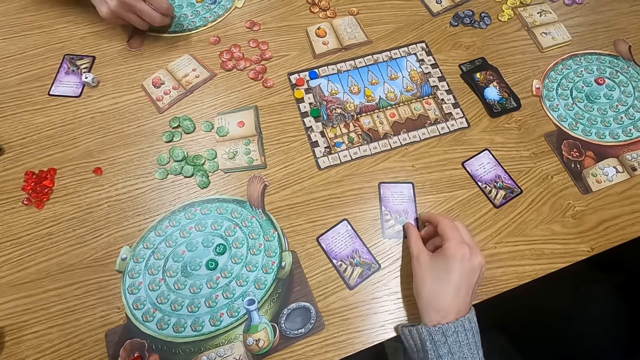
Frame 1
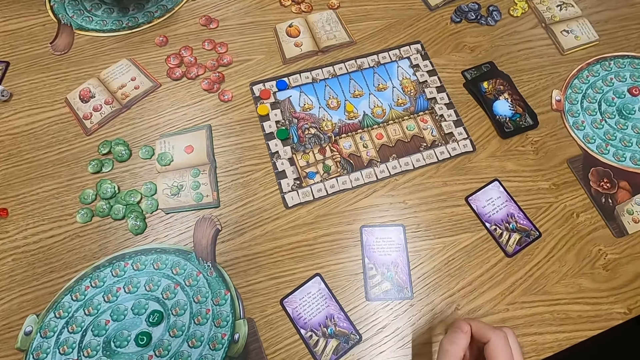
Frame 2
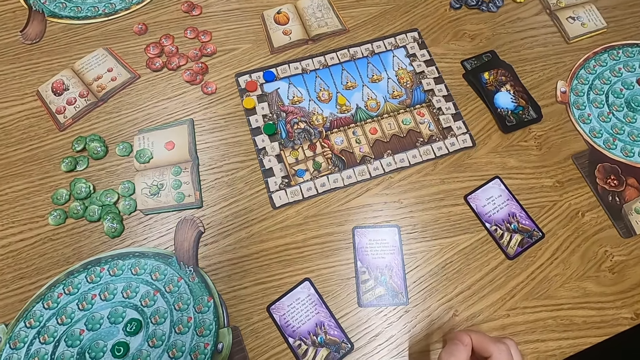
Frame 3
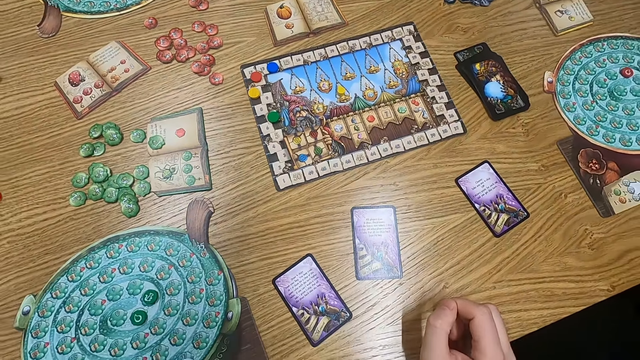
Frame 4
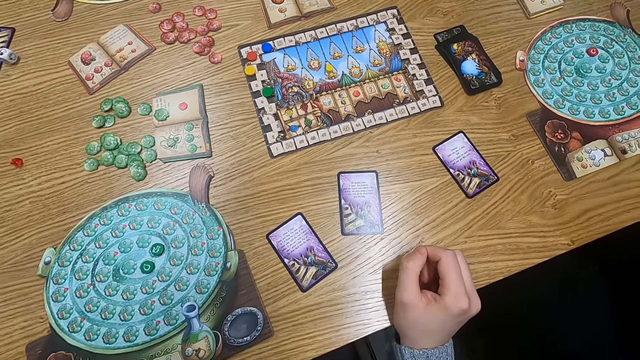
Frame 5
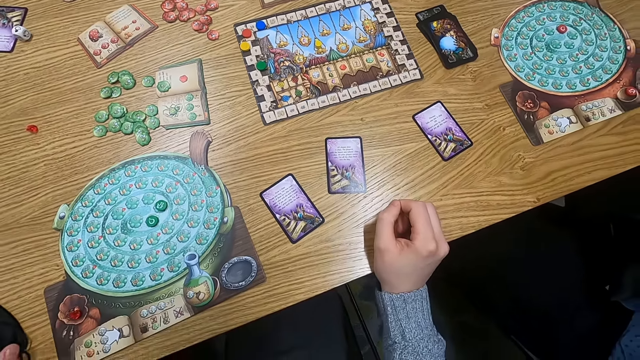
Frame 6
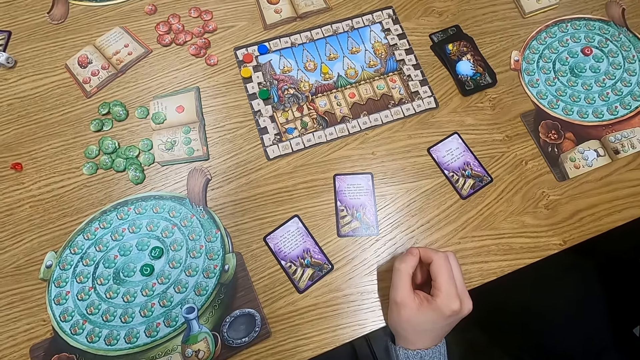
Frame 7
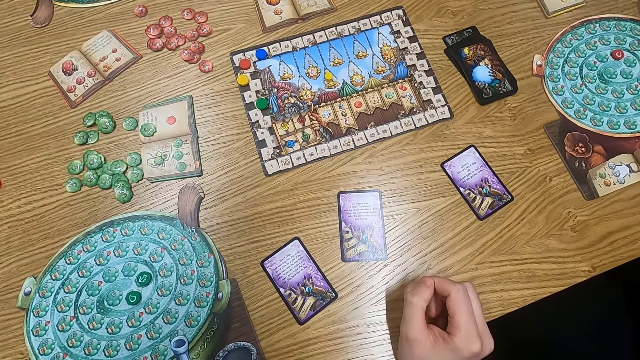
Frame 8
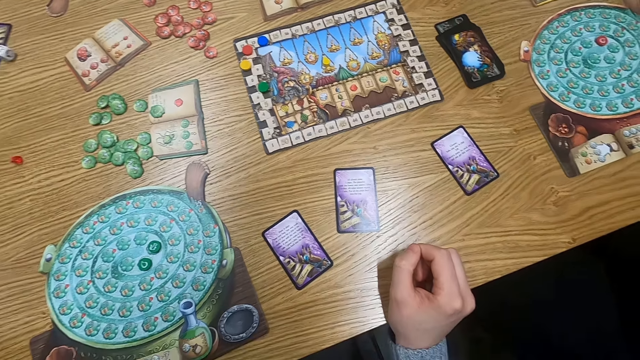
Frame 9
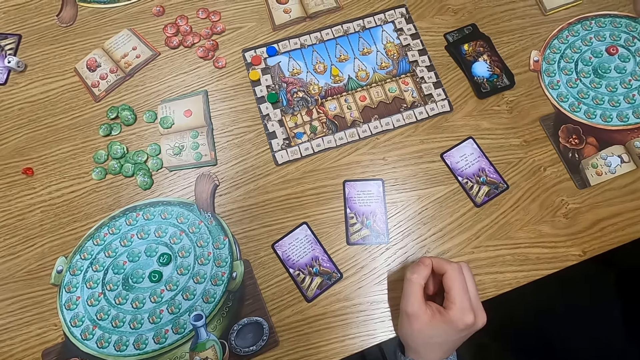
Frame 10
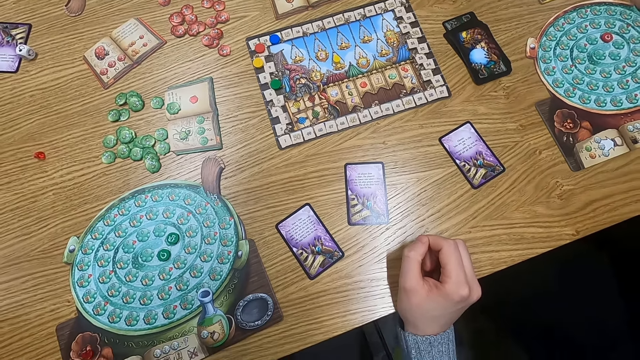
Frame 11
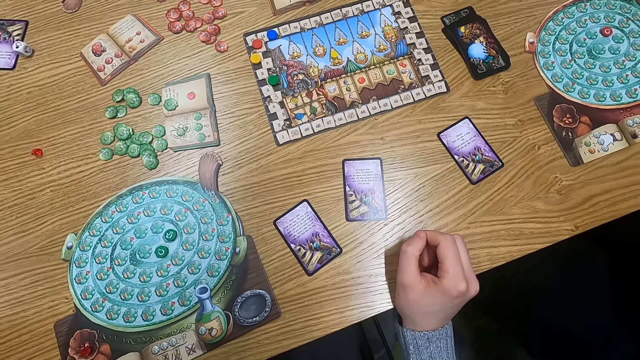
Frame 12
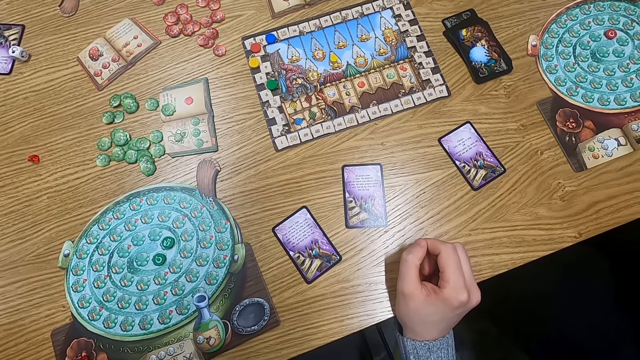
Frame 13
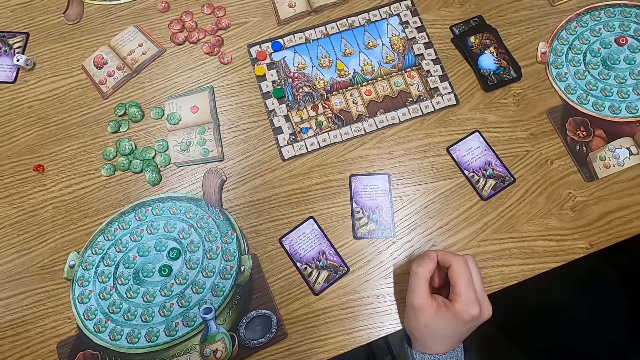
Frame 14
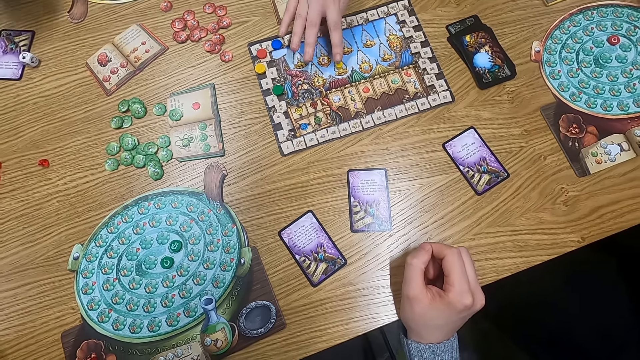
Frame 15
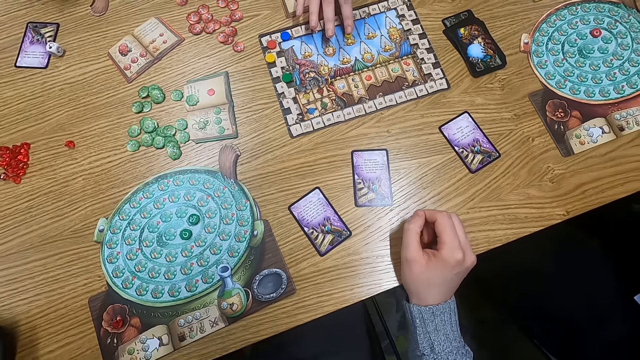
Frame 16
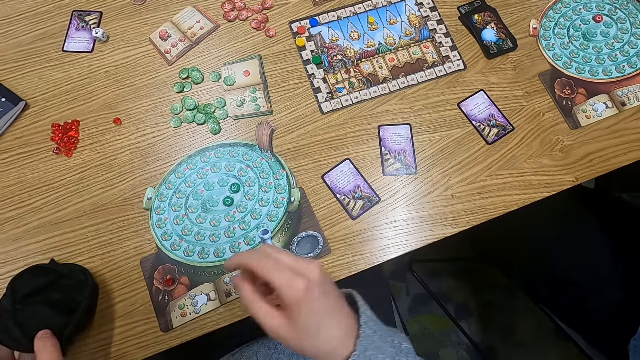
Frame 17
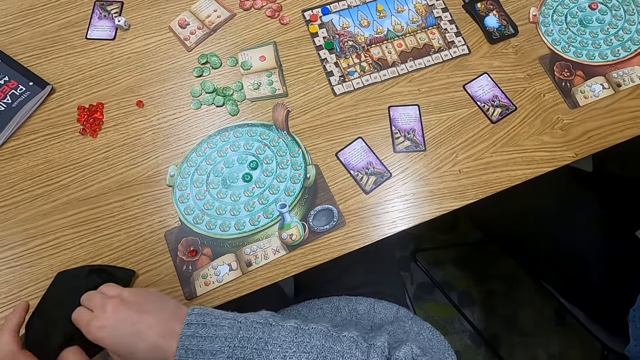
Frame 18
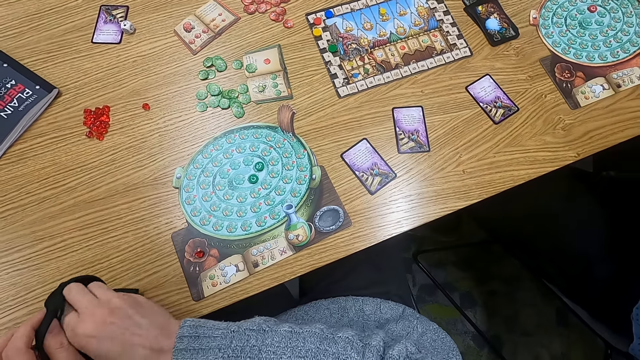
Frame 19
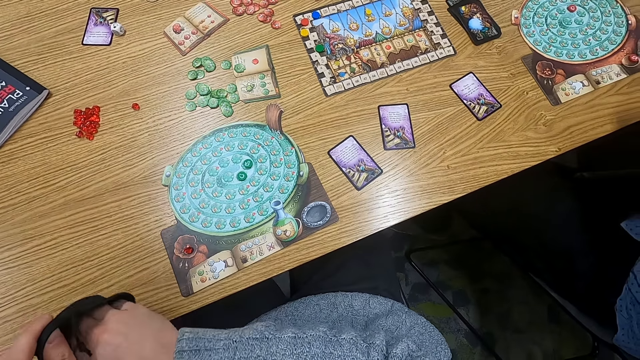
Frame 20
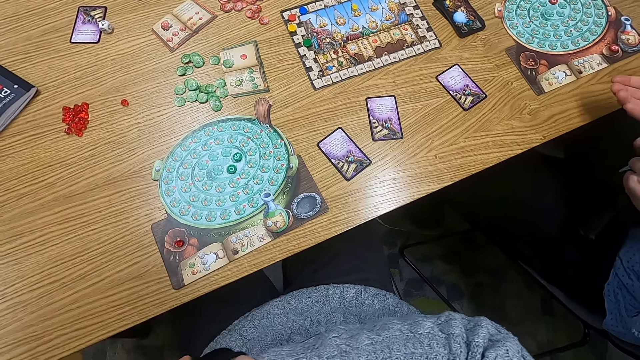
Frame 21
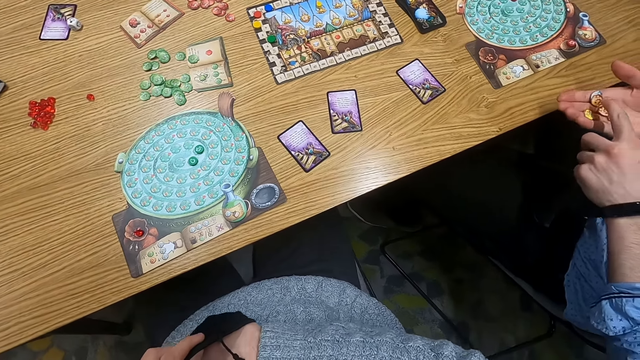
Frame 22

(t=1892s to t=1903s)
The camera wearer puts playing cards on the table. They turn to the side. A man holds a paper on the table and touches a board. The camera wearer holds a cloth bag. They insert a hand in the bag.

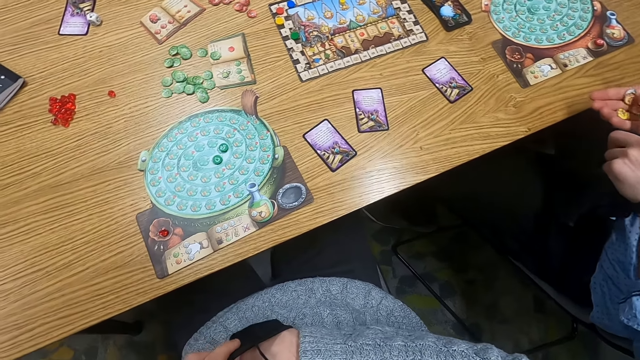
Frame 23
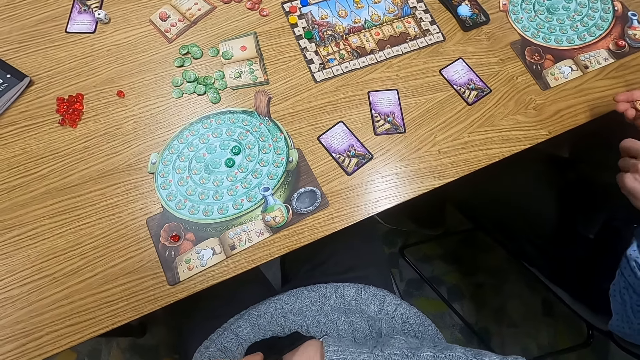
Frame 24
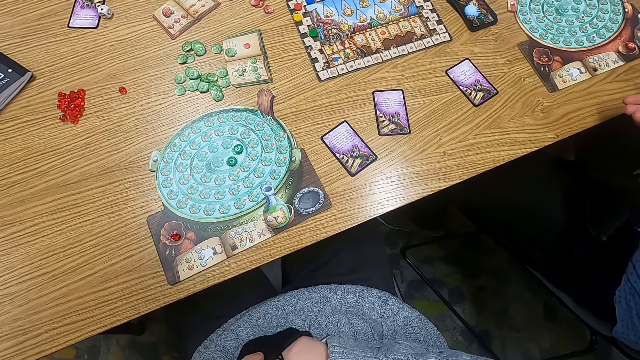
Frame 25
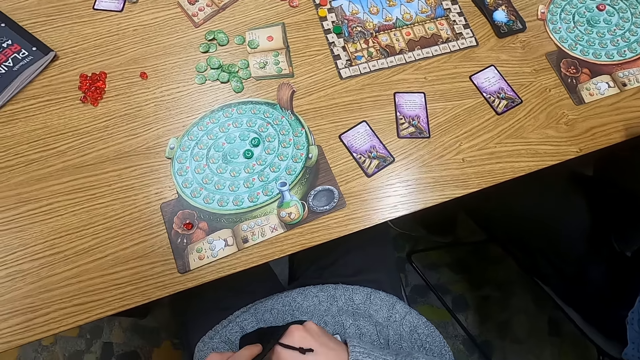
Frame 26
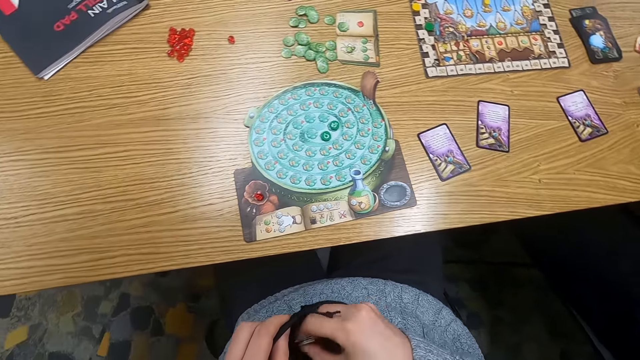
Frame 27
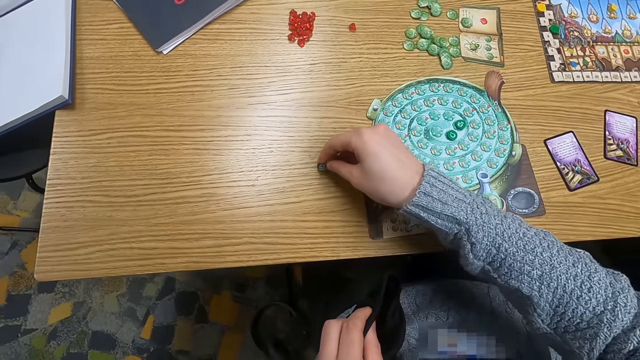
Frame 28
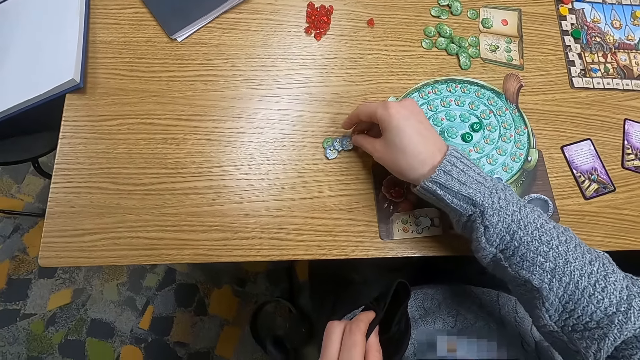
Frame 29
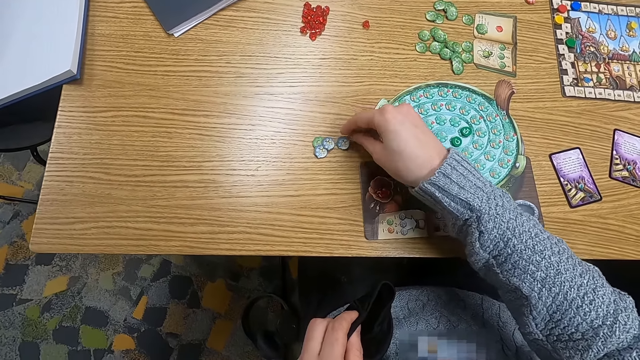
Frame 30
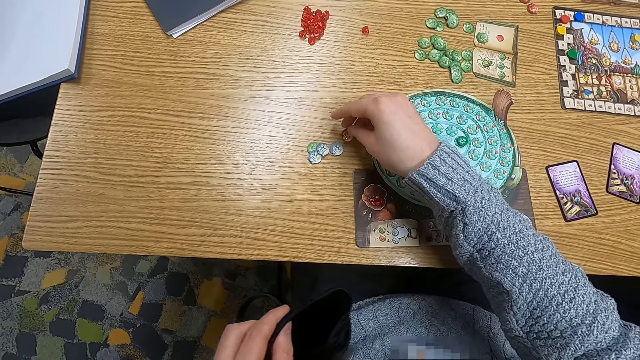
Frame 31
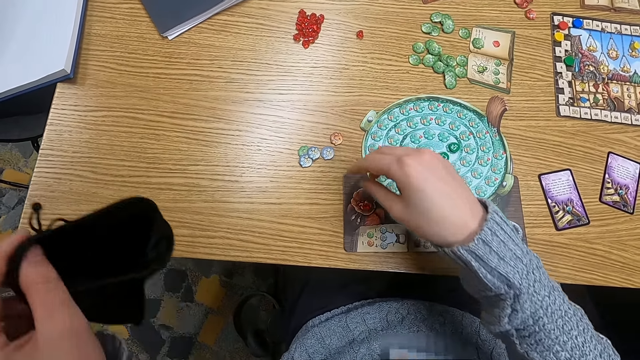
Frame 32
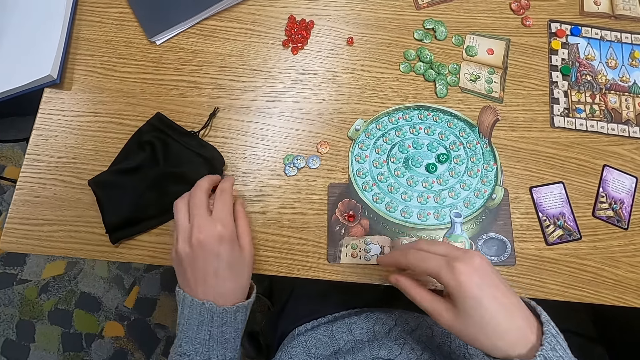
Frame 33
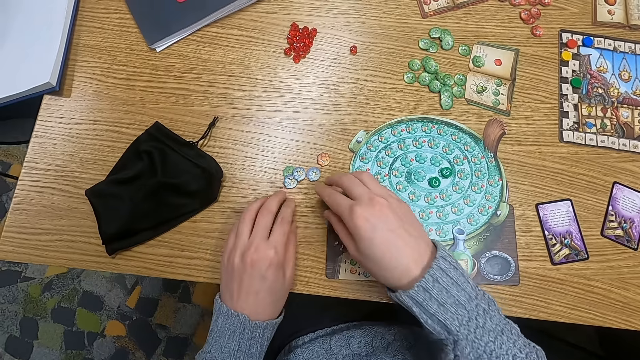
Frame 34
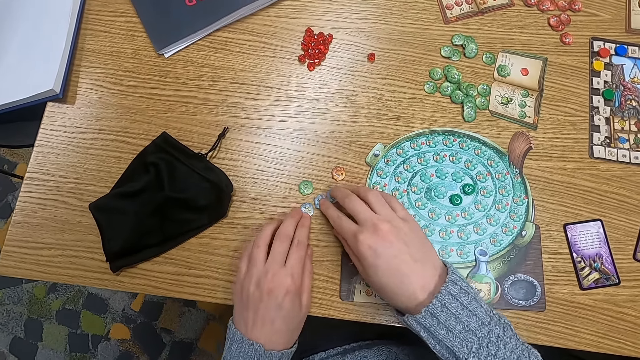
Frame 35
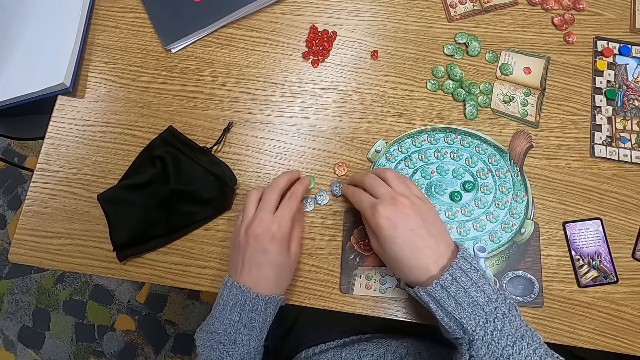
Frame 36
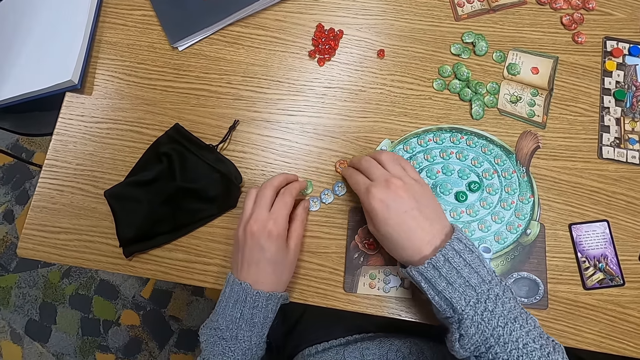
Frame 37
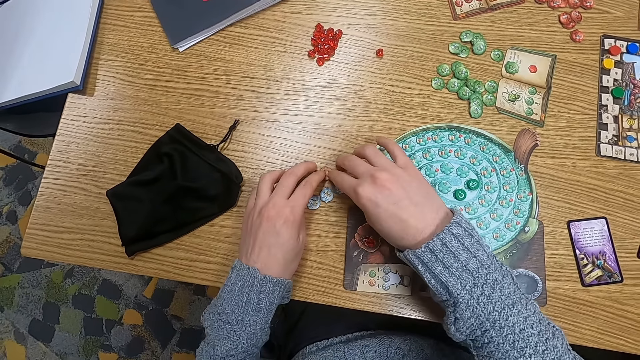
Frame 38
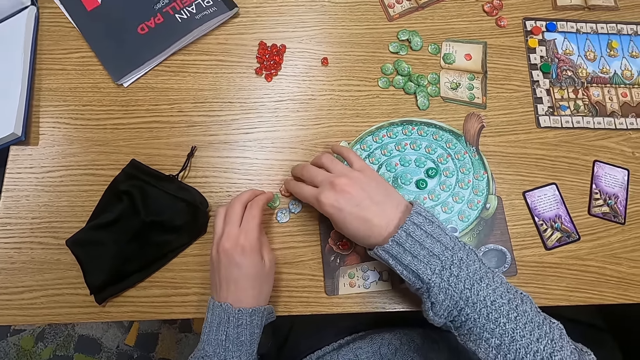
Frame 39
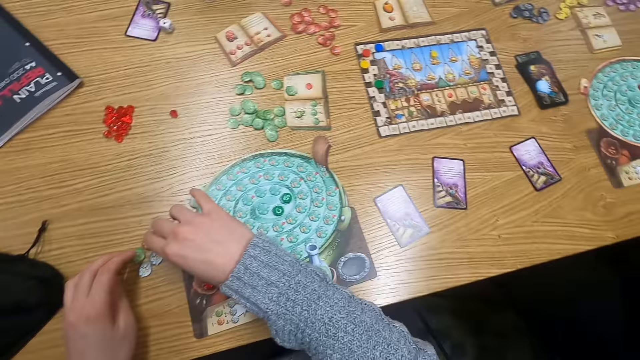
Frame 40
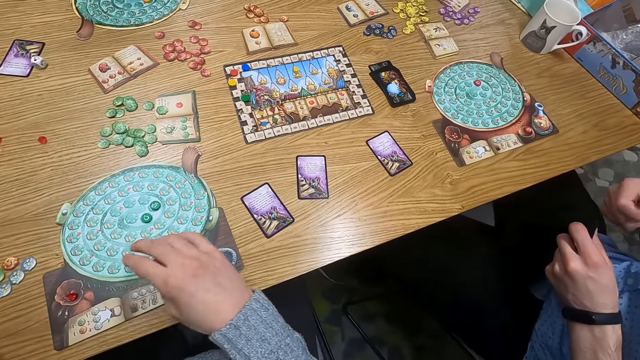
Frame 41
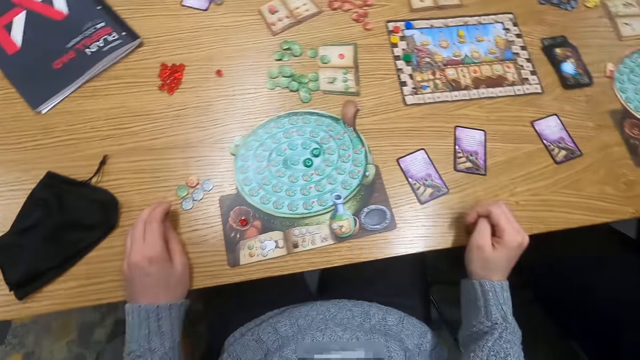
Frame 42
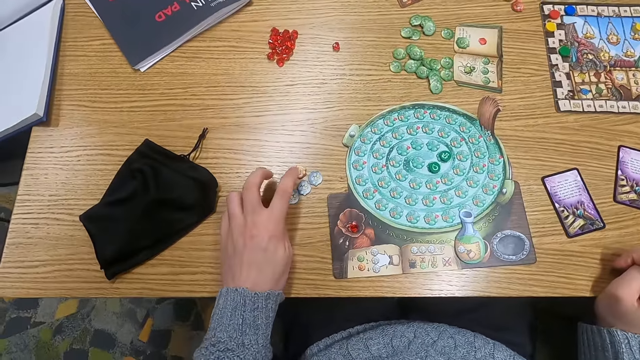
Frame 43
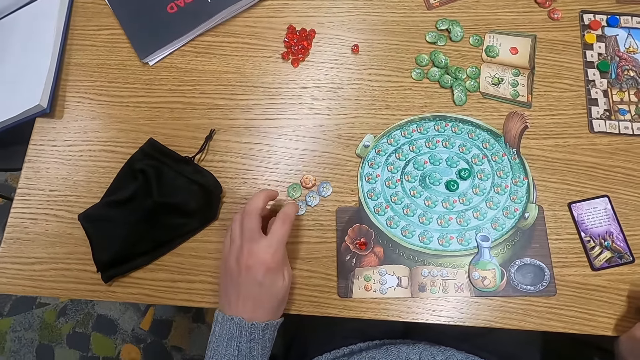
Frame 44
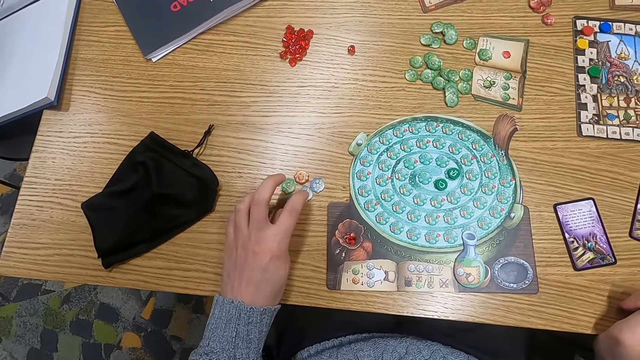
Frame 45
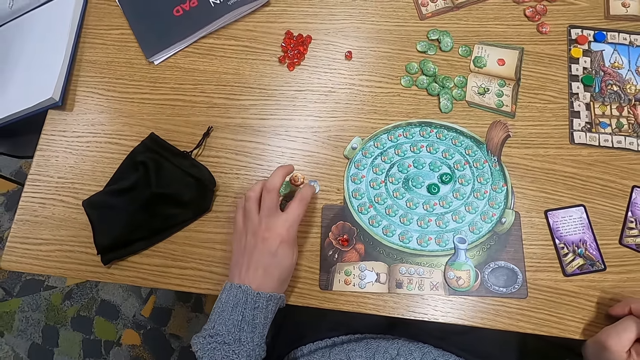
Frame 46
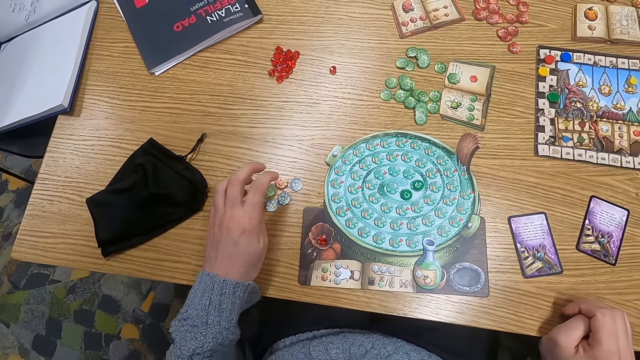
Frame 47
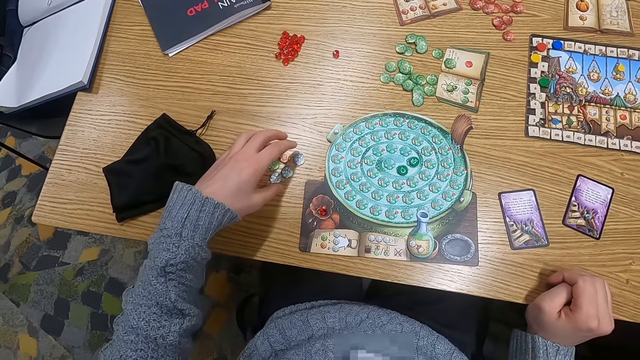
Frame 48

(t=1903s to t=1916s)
A man holds point tokens or counters. The camera wearer turns to the side. They pick up a counter from a bag. They put the point tokens on the table. They put the cloth bag on the table. They hold the point tokens on the table. They touch the counters. They turn to the side. They hold the point tokens on the table. They count the counters.
